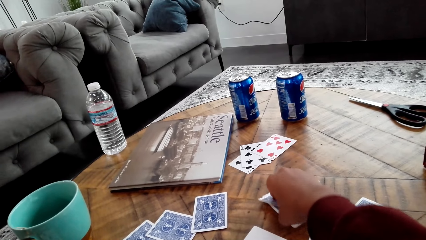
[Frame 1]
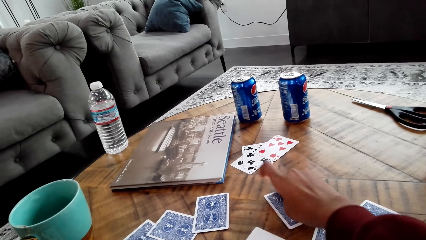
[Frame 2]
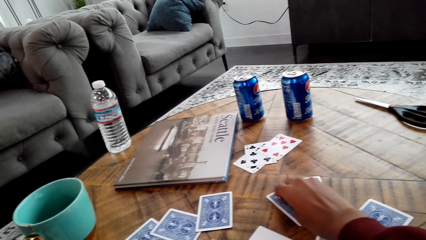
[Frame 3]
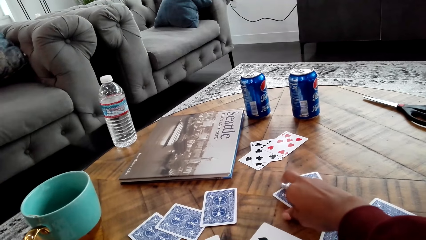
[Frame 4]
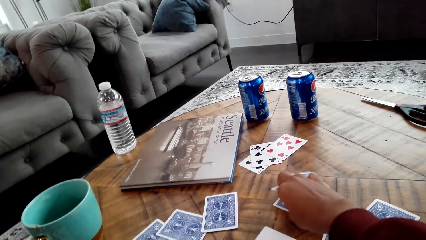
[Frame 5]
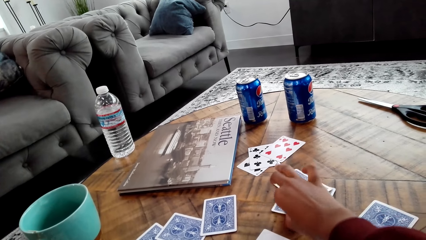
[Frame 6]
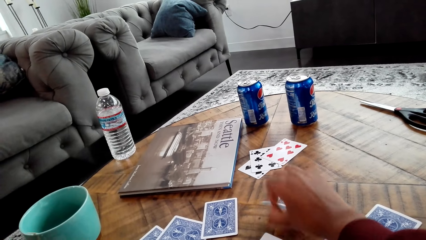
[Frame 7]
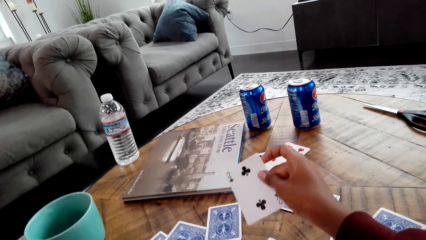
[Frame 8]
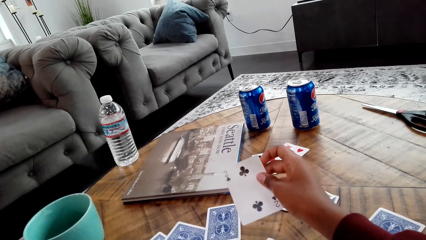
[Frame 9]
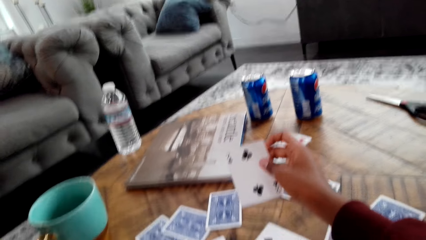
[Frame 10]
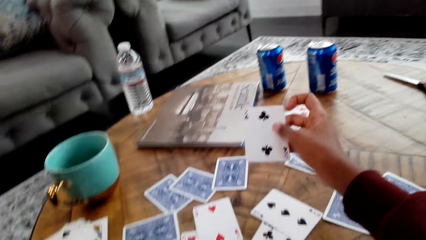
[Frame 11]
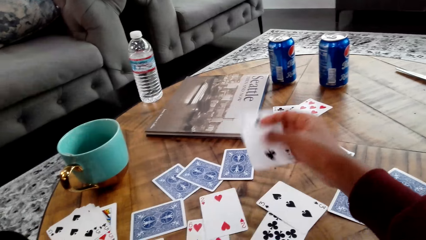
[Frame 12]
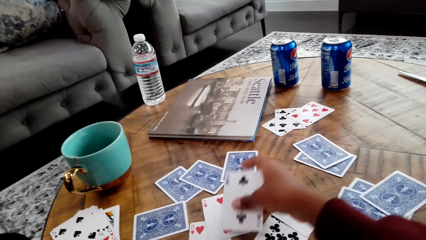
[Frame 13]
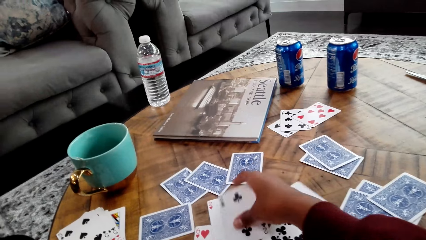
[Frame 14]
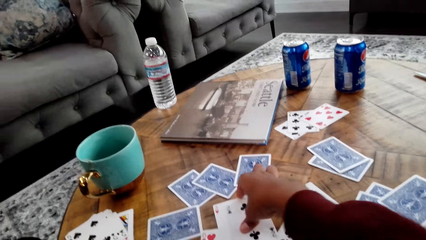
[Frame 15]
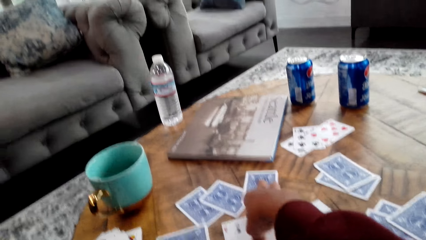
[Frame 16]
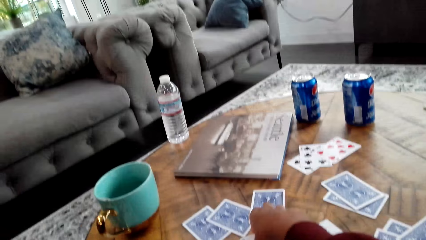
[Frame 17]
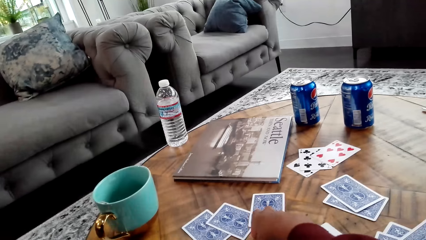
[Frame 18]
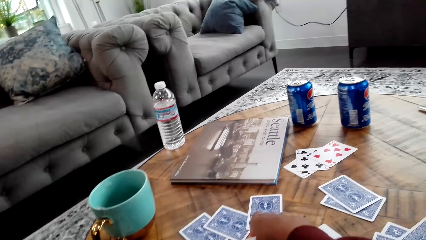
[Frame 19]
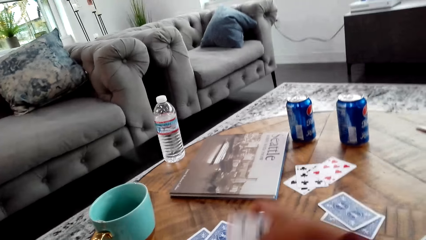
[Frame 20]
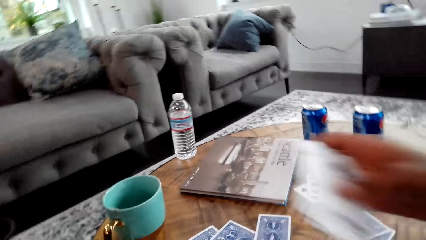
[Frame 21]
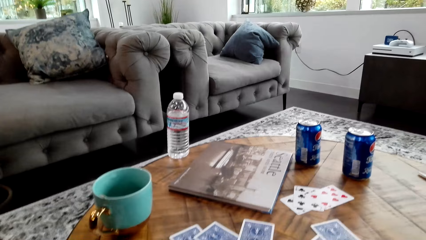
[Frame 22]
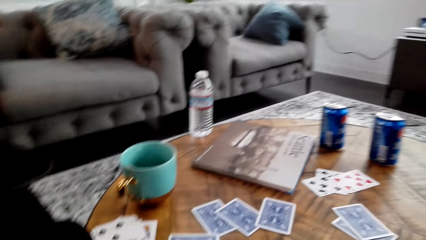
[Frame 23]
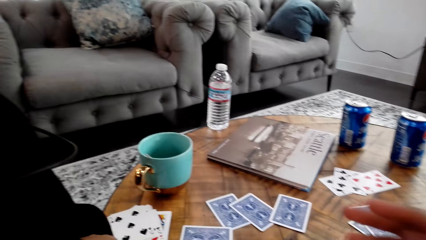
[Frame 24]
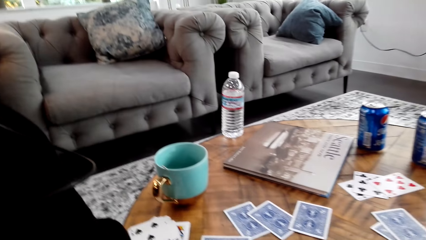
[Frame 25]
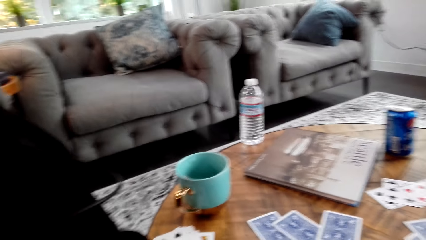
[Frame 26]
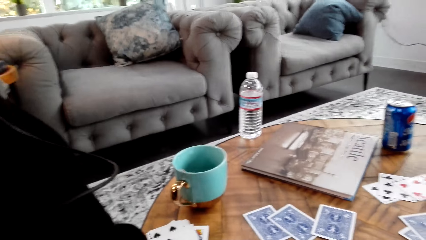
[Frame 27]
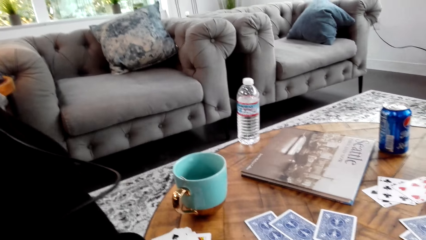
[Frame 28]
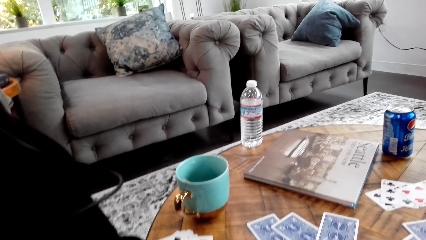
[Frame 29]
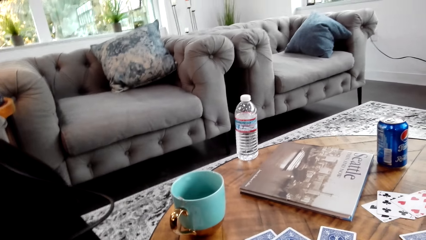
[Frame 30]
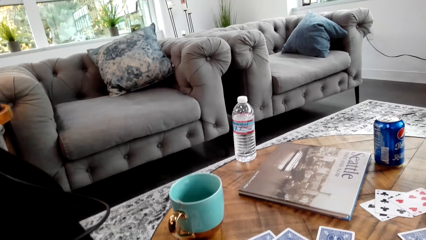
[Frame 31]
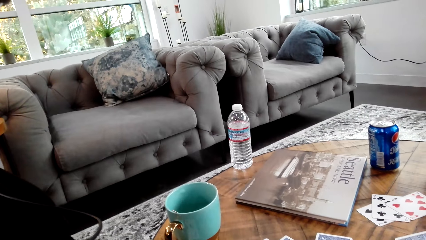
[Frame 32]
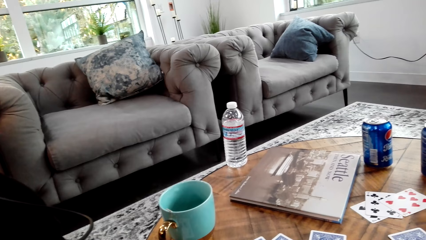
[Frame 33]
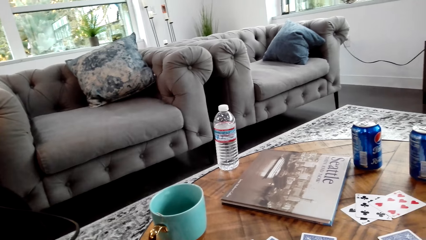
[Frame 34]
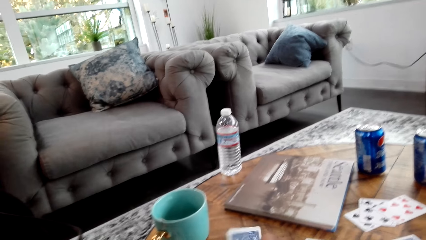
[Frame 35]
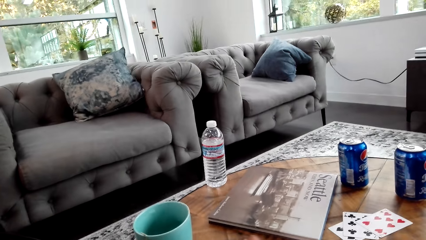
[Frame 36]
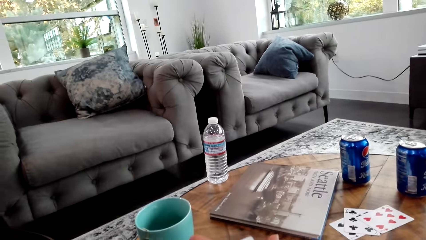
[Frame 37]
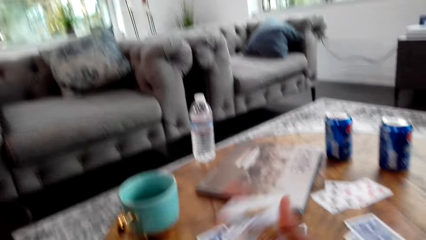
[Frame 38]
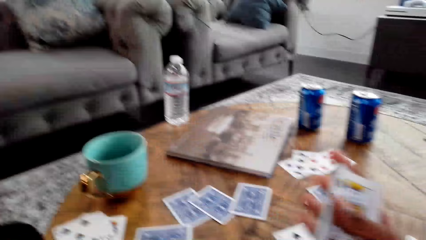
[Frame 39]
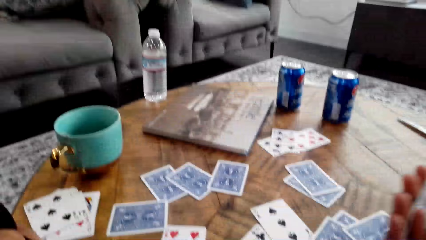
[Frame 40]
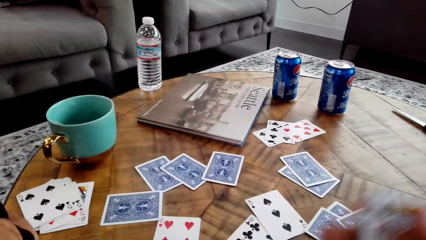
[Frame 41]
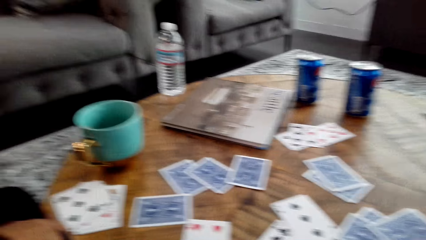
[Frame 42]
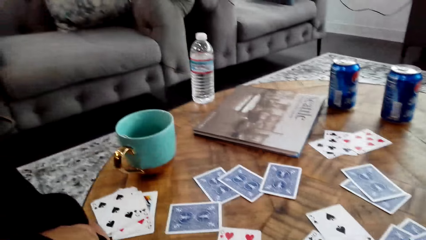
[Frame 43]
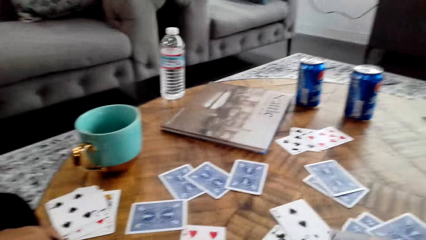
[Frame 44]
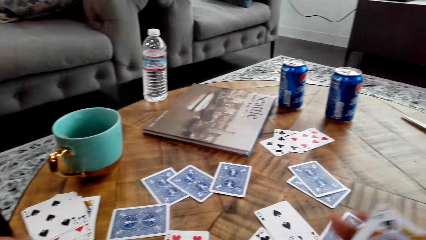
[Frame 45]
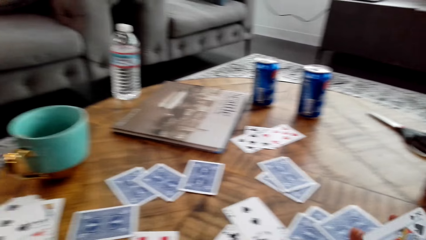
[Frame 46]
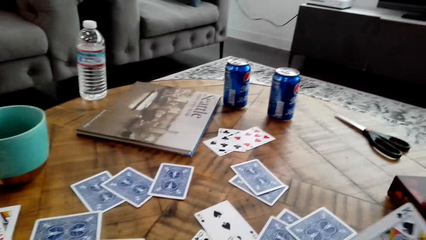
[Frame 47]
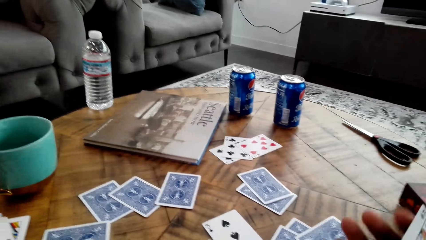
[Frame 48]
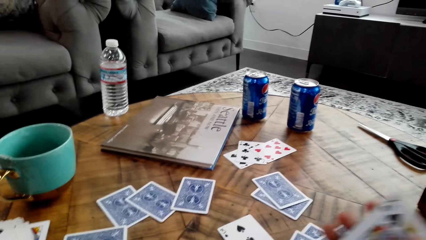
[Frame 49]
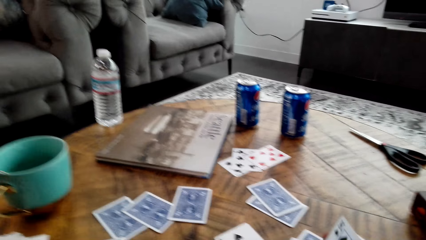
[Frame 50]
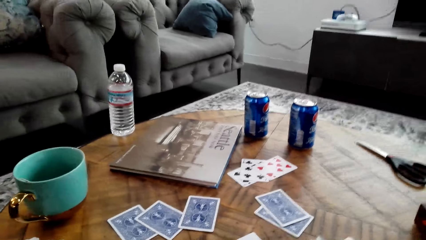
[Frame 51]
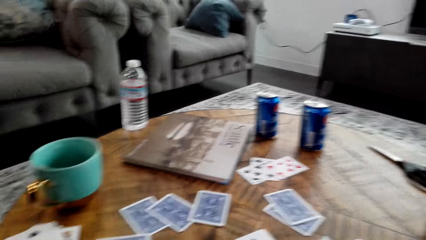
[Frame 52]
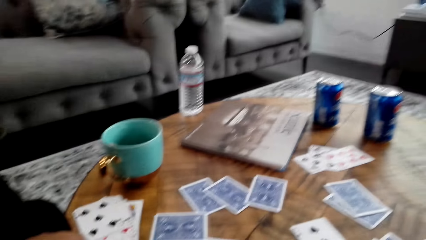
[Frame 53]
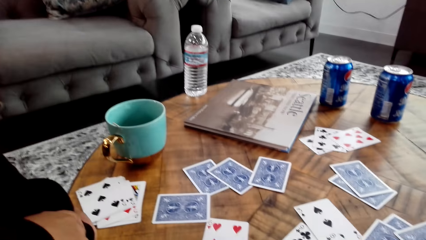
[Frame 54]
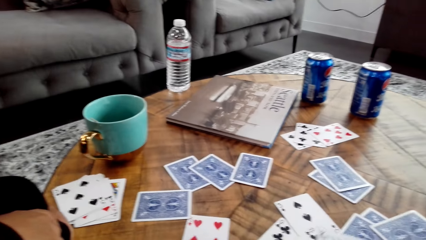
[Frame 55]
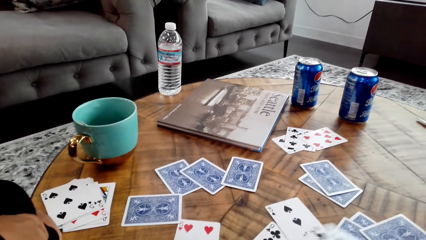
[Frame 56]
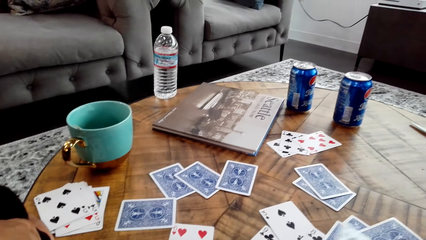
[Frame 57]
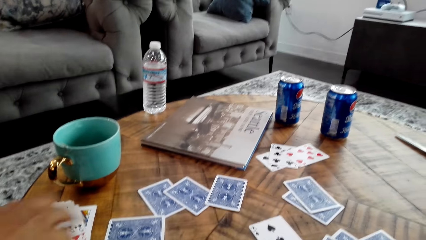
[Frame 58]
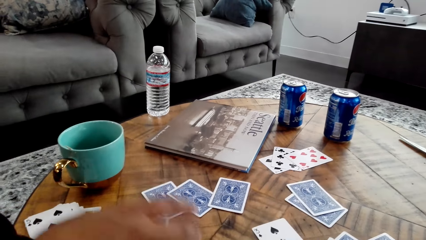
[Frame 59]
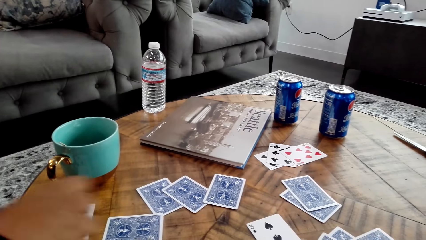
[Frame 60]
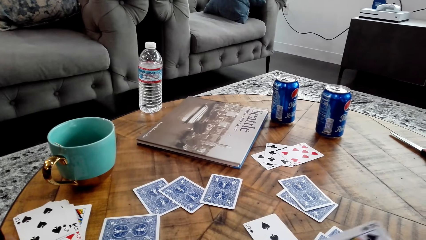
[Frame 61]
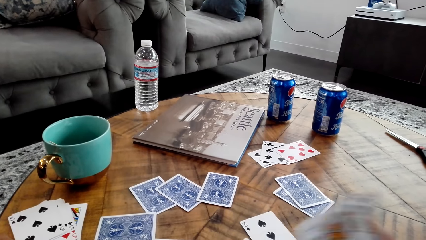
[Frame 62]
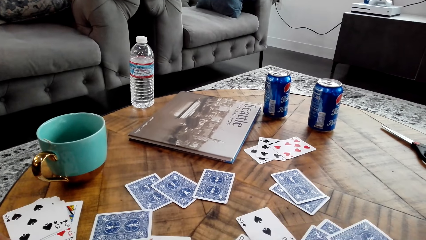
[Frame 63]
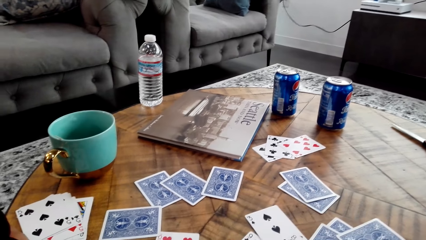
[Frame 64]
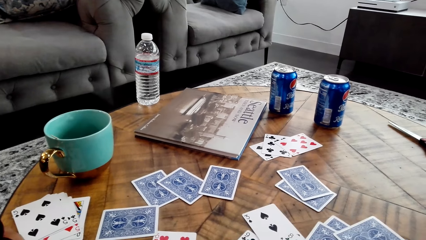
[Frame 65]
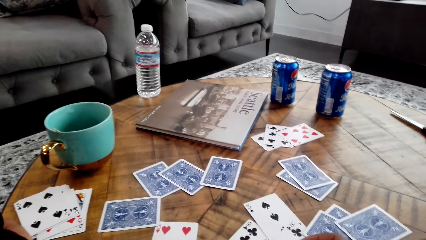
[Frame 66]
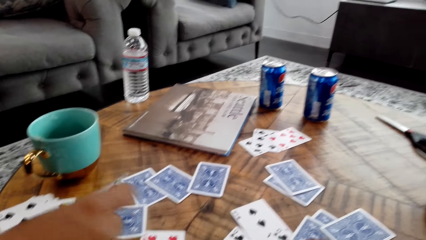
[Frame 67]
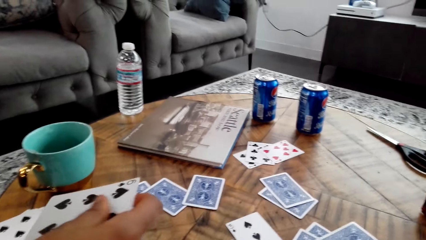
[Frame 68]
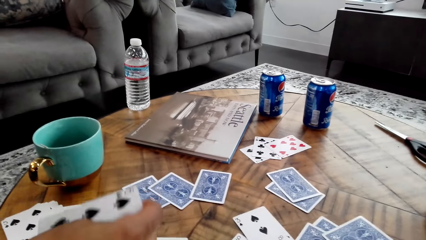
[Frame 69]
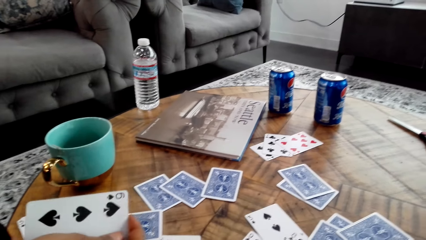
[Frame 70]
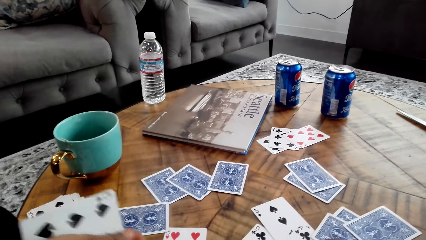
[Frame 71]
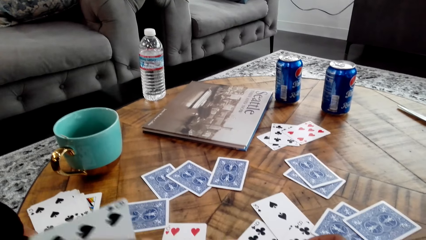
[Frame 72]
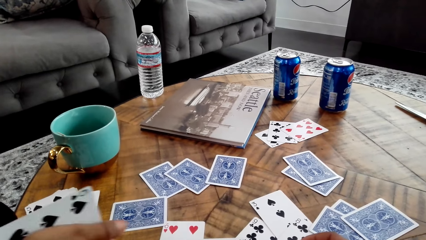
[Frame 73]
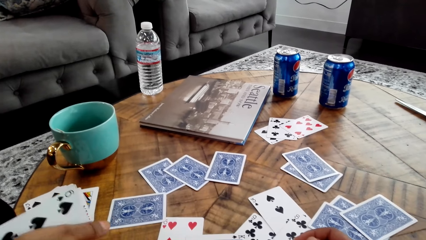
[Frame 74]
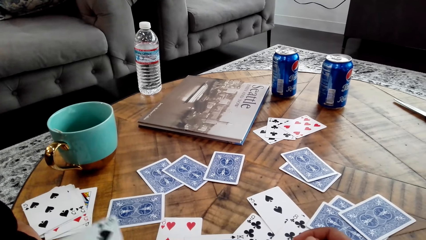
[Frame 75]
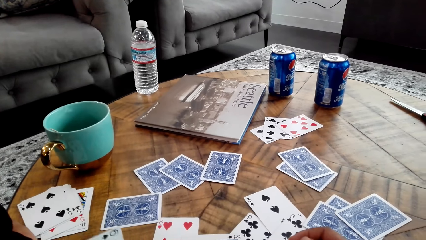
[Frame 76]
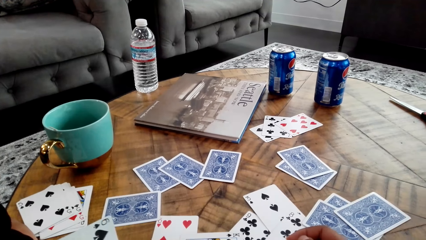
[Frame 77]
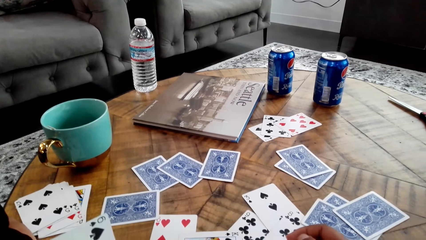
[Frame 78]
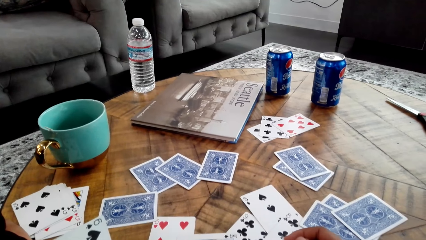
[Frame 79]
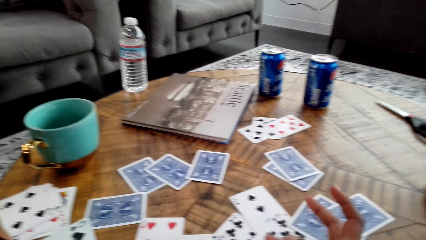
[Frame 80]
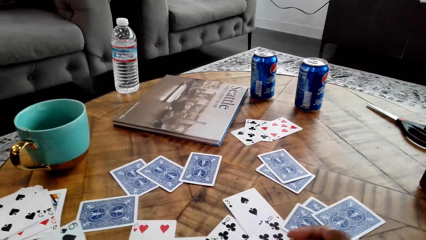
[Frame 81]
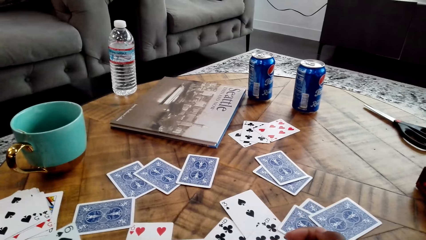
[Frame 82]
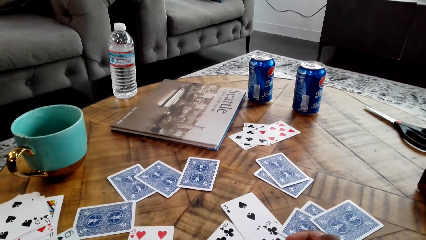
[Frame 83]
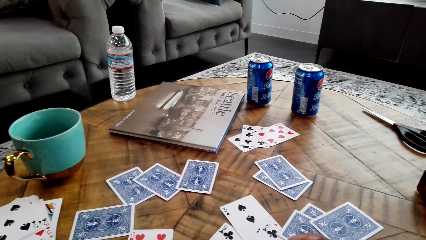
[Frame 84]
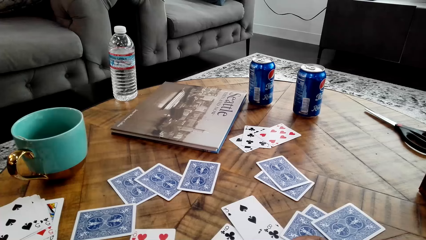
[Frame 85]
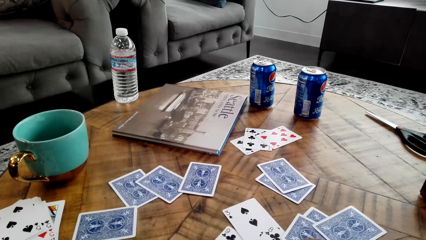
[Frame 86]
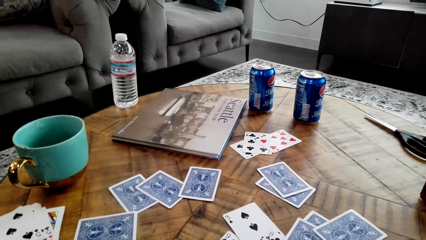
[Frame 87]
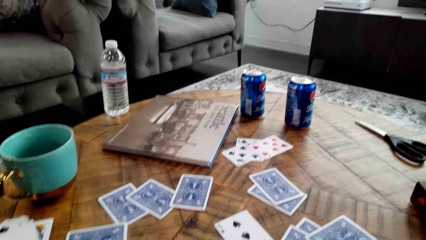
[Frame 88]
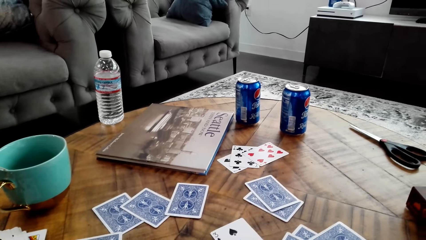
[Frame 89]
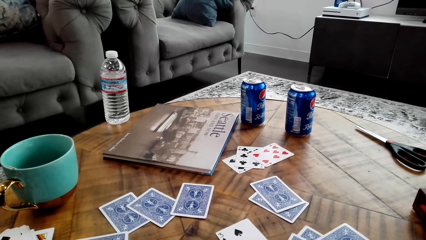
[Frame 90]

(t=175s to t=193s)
The camera wearer picks cards from the table. They pick cards. They pick a card. A woman moves a hand. The camera wearer holds cards. The woman picks a card.
